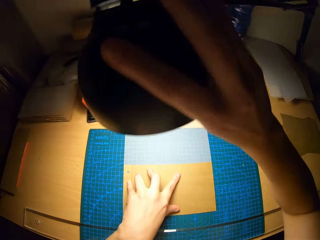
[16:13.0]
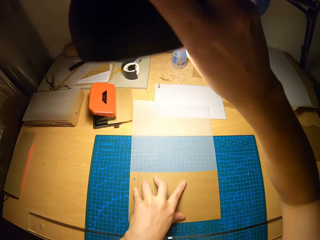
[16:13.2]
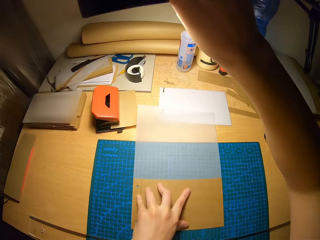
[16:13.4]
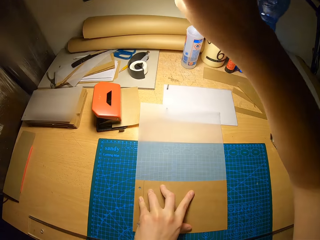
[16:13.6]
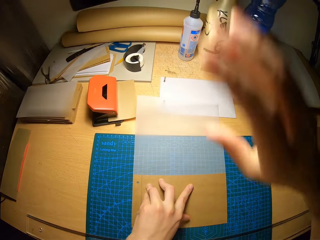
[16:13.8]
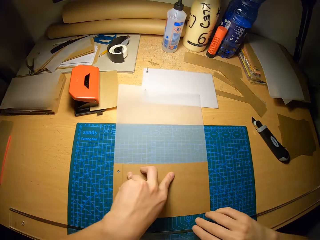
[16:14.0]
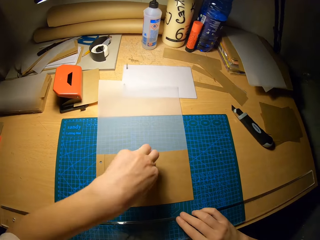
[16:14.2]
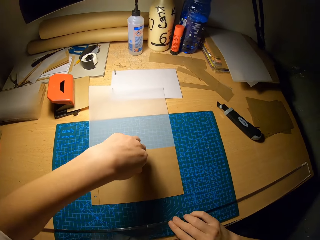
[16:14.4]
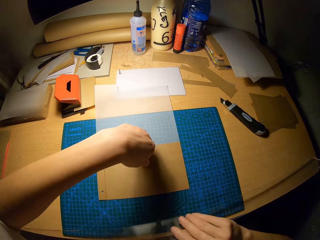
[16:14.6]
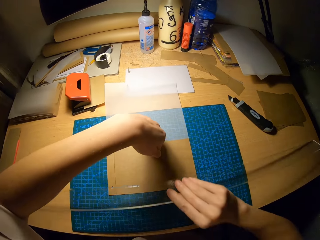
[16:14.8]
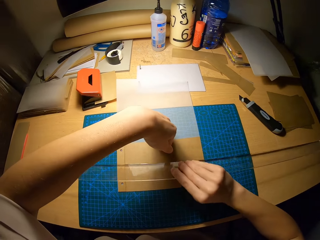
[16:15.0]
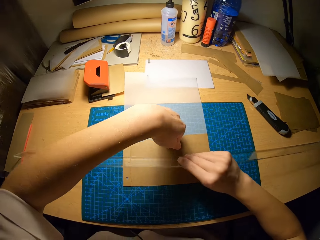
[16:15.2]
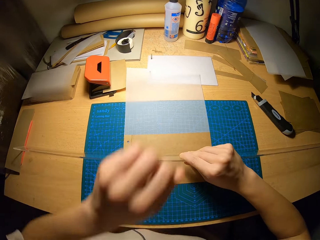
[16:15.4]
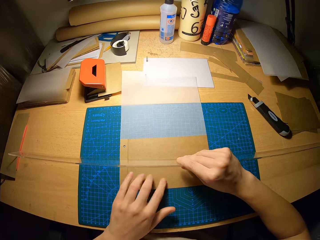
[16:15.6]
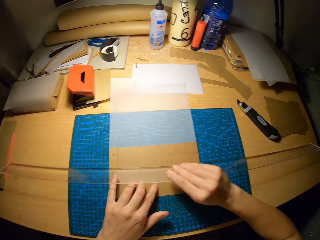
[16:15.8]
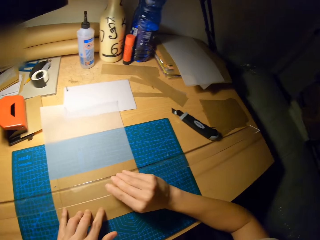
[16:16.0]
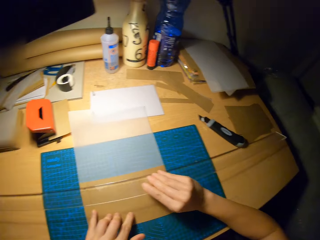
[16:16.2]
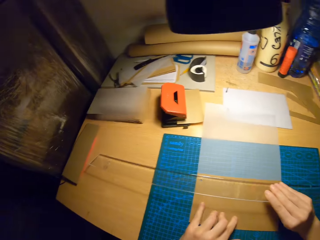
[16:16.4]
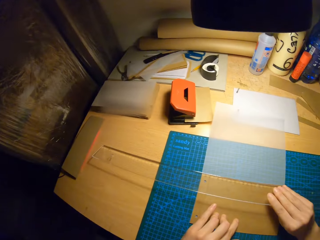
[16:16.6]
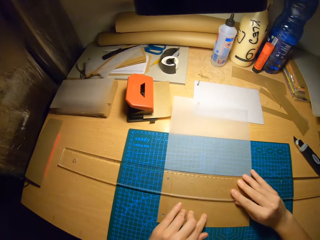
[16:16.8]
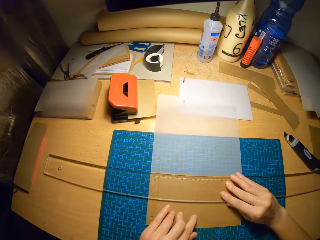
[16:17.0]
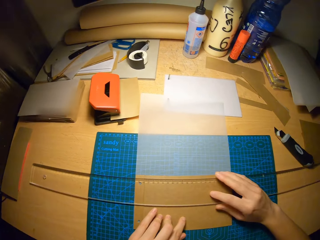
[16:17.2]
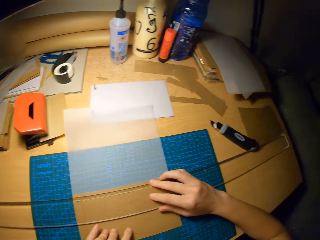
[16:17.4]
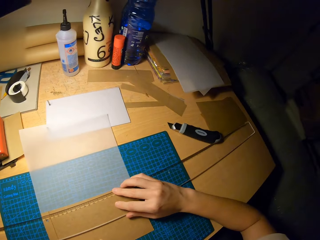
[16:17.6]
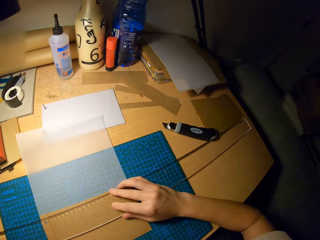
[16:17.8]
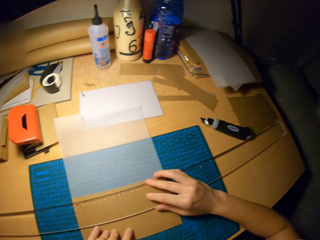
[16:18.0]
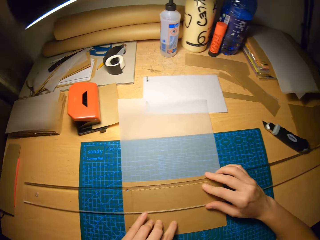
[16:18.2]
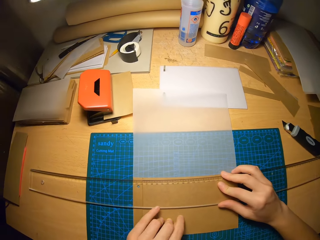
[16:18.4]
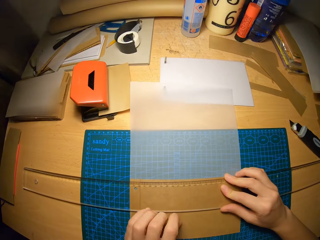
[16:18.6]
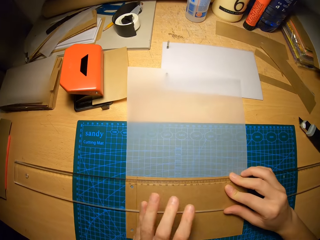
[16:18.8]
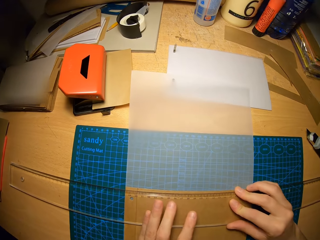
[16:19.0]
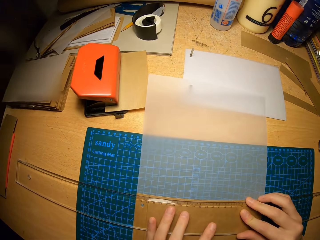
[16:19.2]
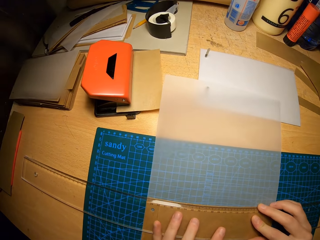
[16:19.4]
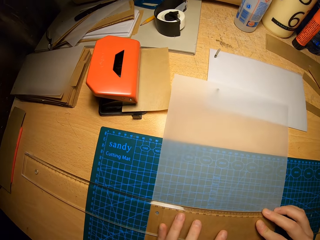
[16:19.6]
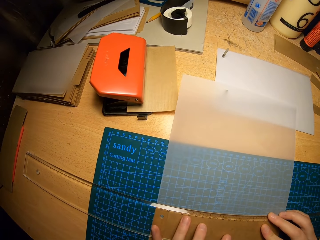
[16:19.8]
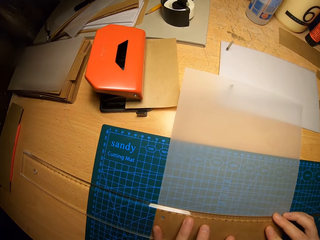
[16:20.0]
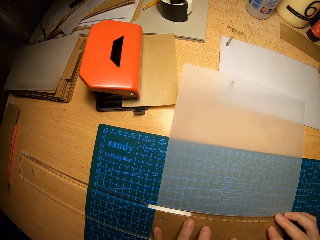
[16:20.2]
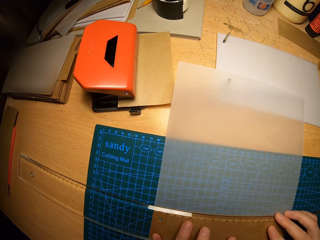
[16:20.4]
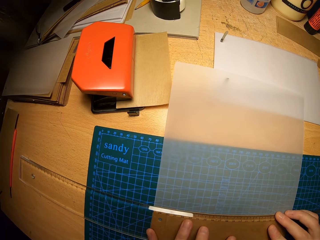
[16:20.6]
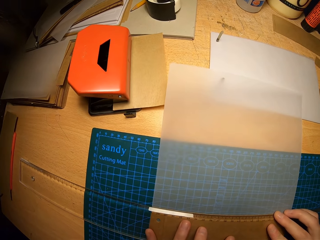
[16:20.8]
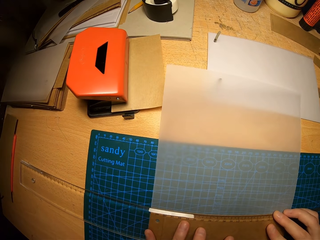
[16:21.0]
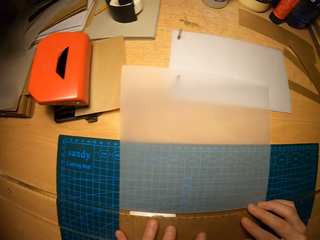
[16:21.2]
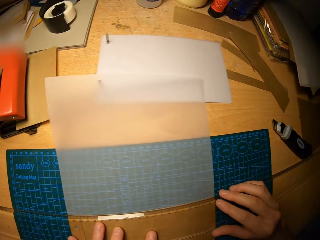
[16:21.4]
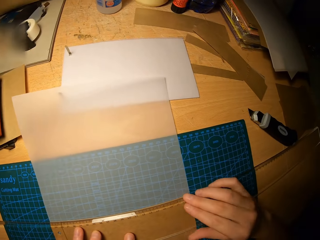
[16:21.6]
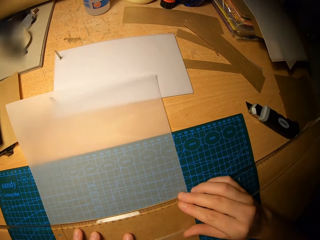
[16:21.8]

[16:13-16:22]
The camera wearer adjusts the lamp on the table away with his right hand. He lifts the ruler from the table with his right hand. He moves the ruler on the craft papers. He places the ruler on the second cardboard with his right hand. He stares at the ruler on the craft papers.

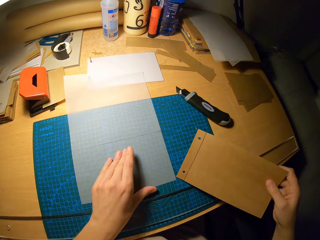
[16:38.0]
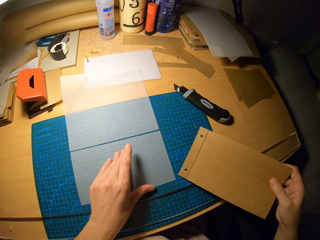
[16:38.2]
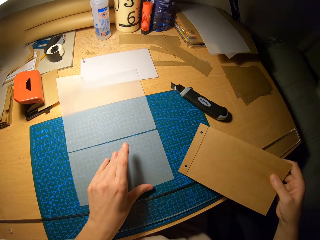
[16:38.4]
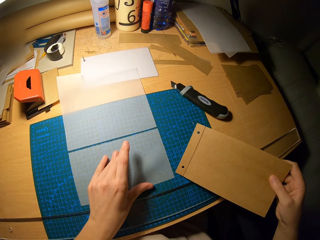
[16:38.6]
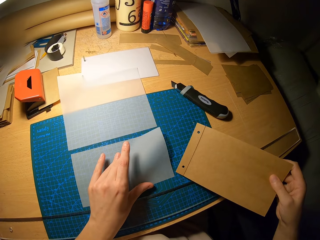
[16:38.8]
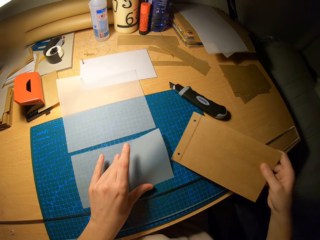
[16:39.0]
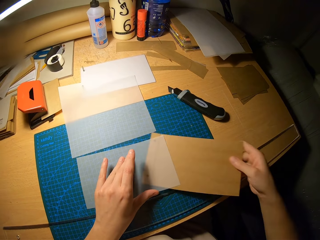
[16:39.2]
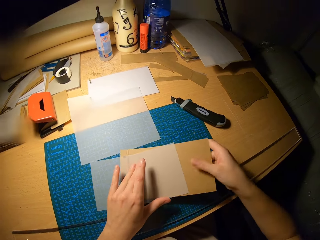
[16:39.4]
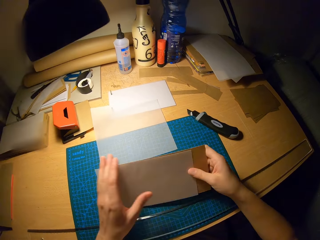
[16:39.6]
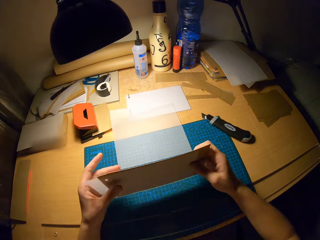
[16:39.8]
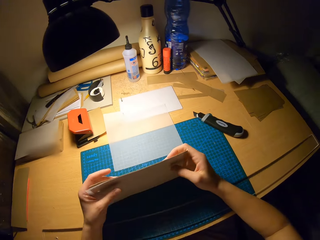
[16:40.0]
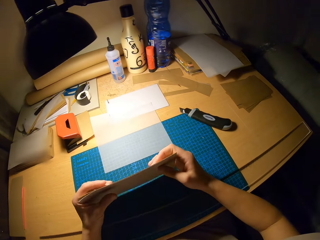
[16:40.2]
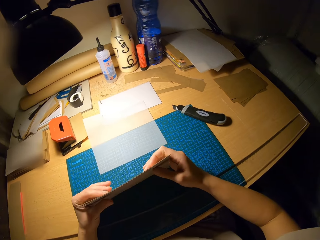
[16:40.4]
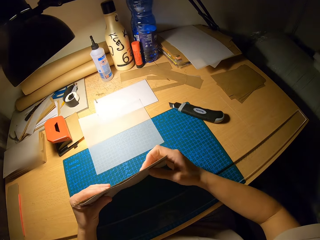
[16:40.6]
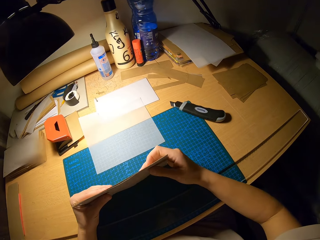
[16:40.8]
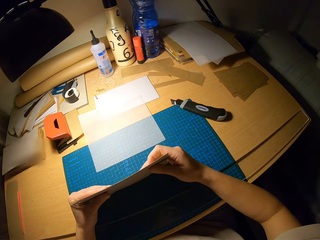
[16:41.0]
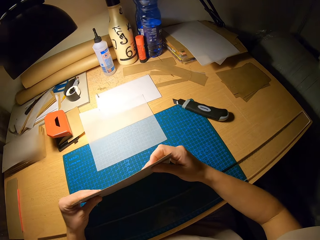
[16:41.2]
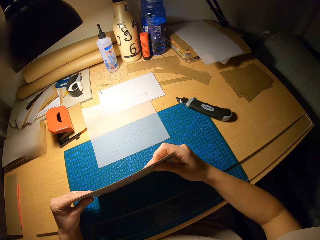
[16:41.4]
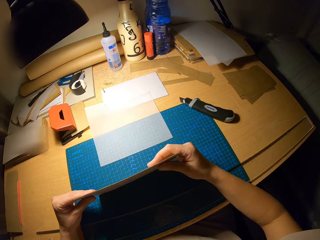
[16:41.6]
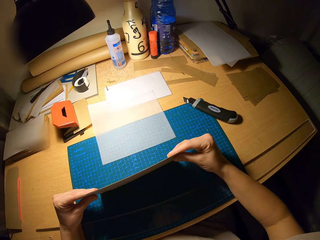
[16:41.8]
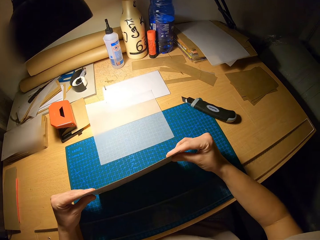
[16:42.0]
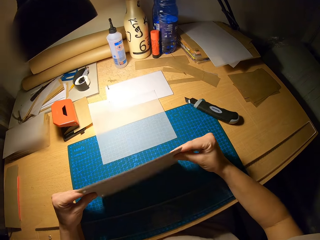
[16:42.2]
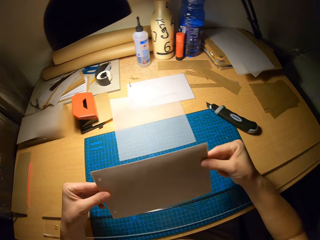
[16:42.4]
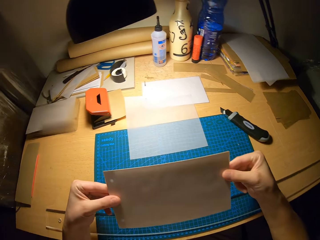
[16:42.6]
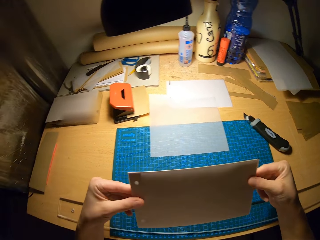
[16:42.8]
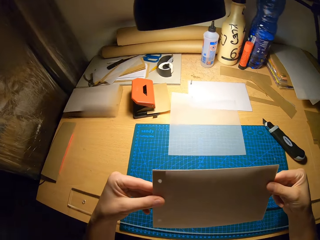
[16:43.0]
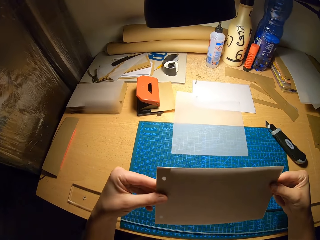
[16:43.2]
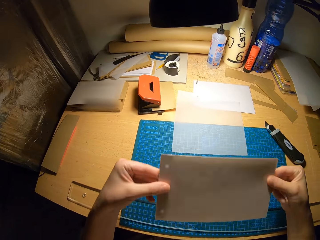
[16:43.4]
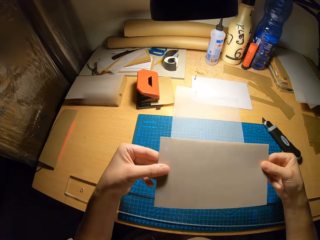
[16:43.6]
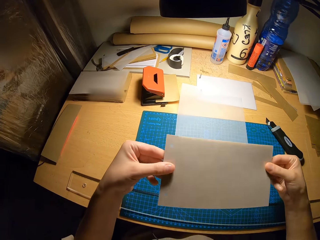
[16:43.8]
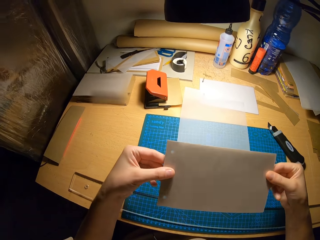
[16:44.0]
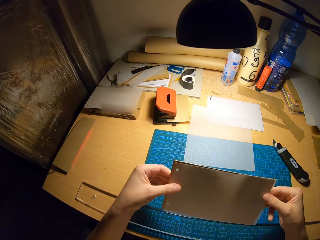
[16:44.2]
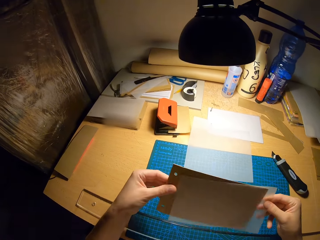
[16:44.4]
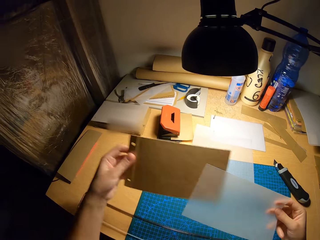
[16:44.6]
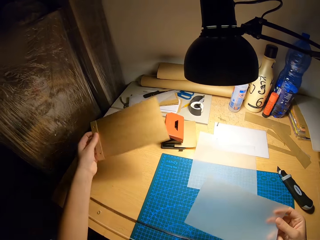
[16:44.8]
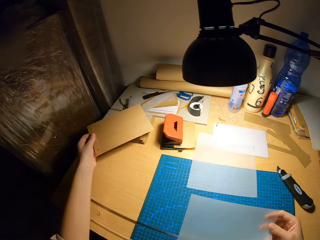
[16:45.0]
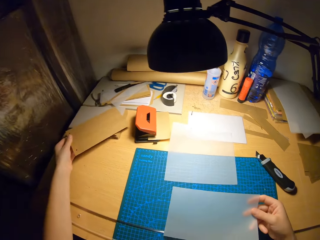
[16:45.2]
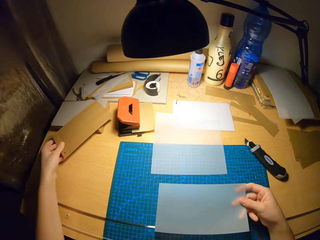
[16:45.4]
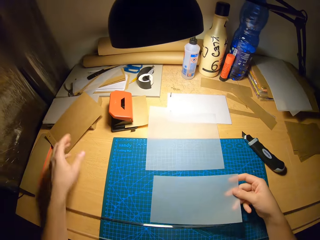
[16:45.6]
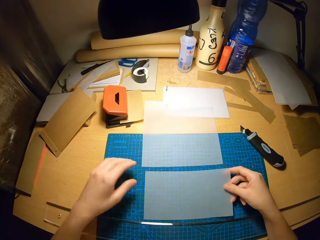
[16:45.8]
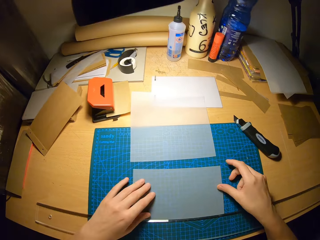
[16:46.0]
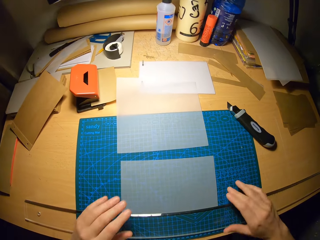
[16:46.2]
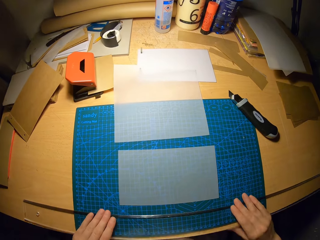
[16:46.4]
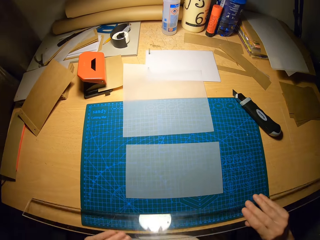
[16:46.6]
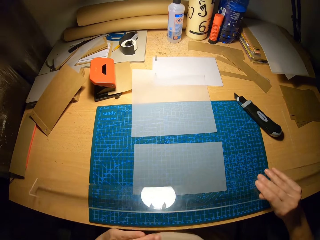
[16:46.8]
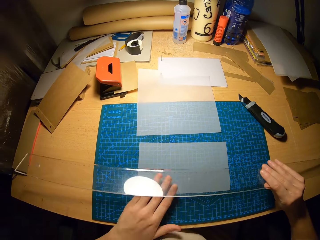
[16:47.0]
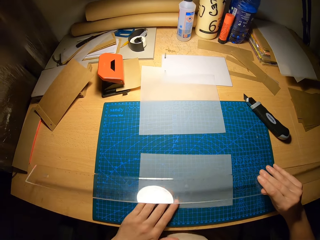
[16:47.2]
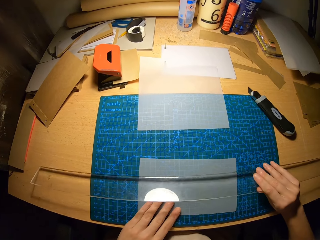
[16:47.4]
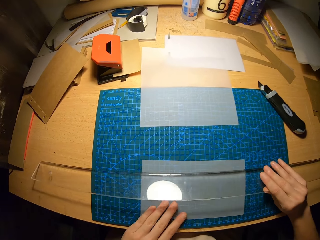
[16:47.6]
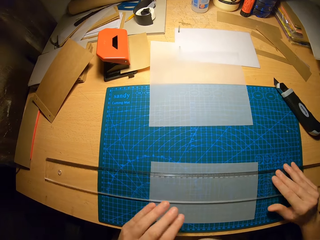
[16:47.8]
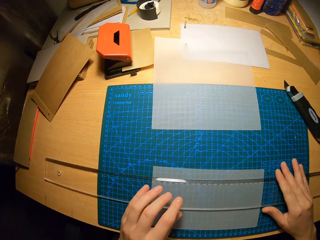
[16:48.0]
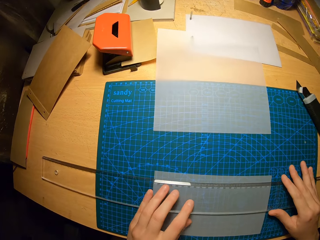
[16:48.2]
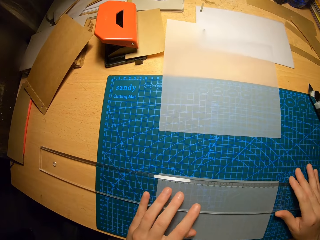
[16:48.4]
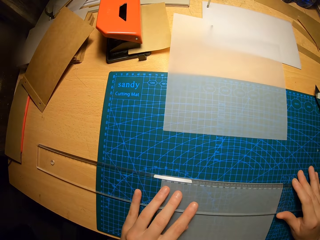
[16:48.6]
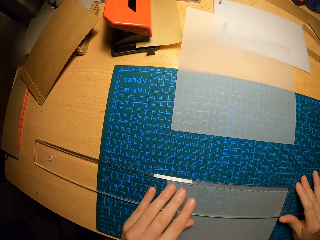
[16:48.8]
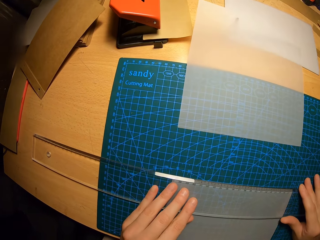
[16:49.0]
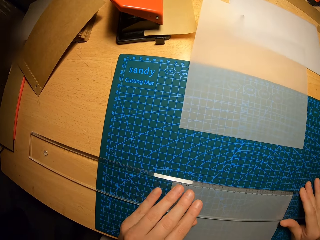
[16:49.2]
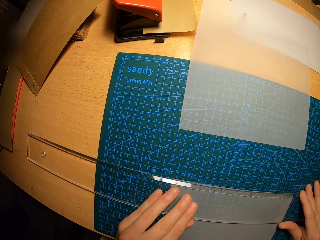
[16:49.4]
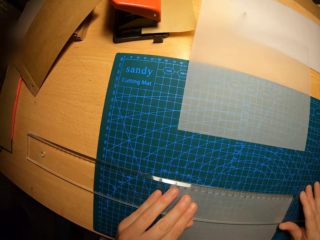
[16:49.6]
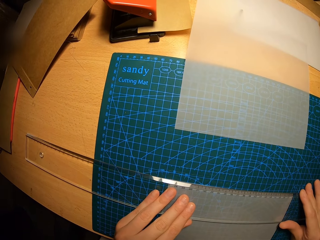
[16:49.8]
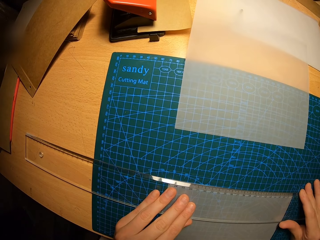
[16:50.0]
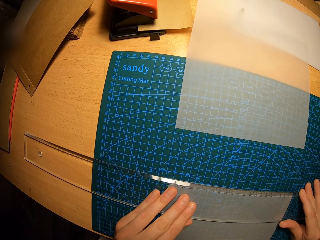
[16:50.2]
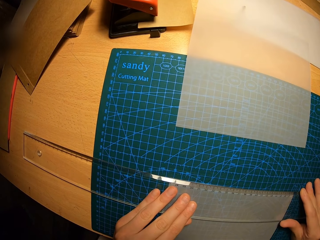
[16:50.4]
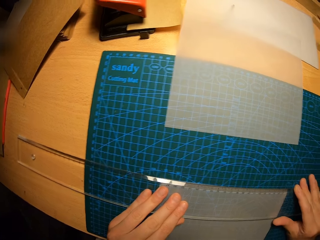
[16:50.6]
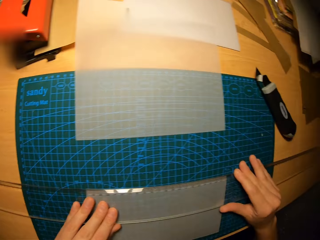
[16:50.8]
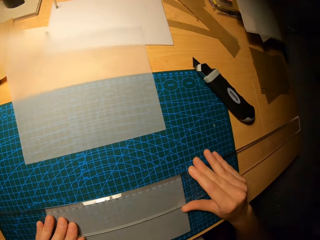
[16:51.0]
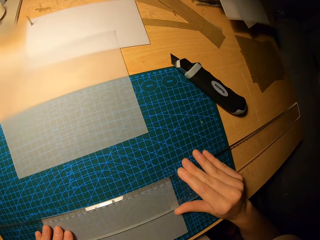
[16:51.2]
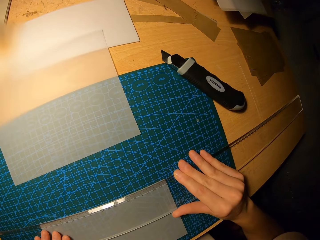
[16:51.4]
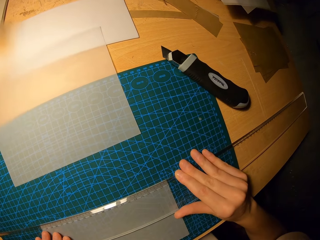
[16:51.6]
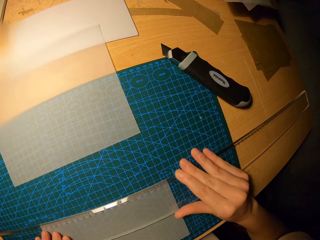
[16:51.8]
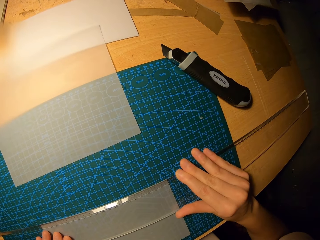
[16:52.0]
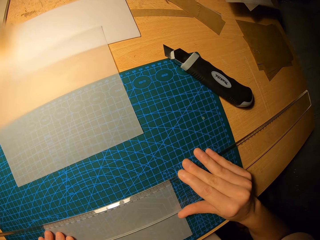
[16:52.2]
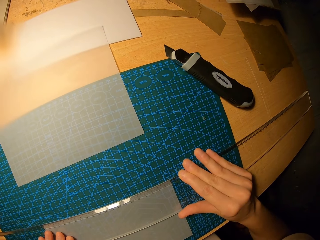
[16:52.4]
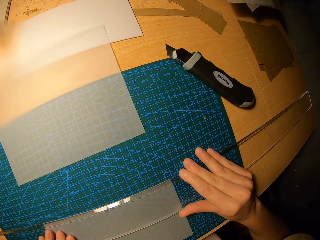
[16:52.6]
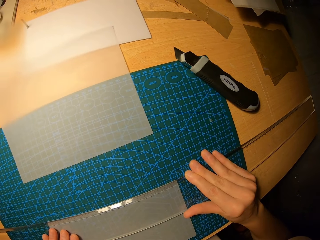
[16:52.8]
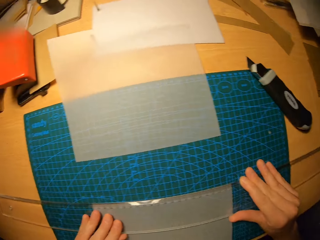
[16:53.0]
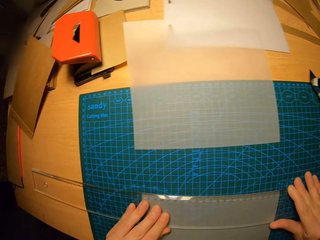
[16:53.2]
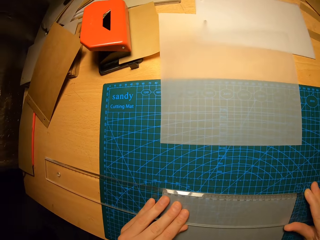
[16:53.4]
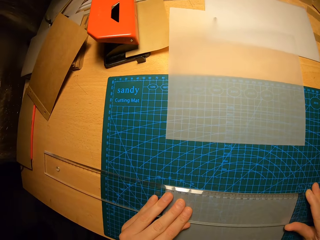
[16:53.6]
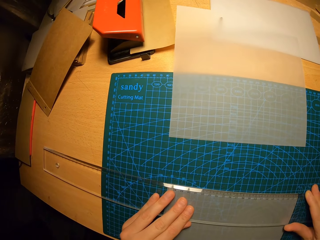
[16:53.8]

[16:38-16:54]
The camera wearer joins the cut out part of the second tracing paper with the second cardboard together. He holds the craft papers on the cutting mat. He stares at the craft papers on the cutting mat. He drops the second cardboard or craft paper on the table with his left hand. He drops the cut out part of the second tracing paper on the cutting mat with his right hand. He lifts the ruler from the table with his hands. He moves the ruler on the craft paper. He adjusts the cut out part of the second tracing paper on the cutting mat with his left hand. He places the ruler on the cut out part of the second tracing paper with his hands. He stares at the ruler on the craft paper.
